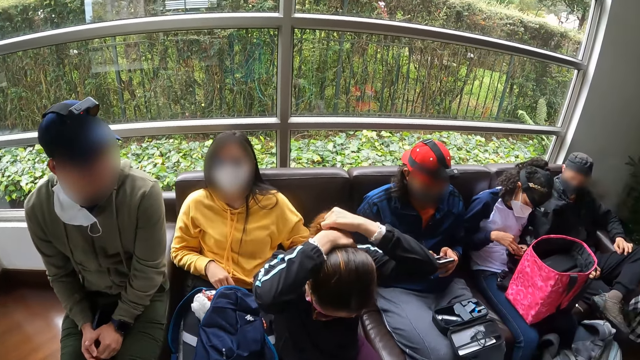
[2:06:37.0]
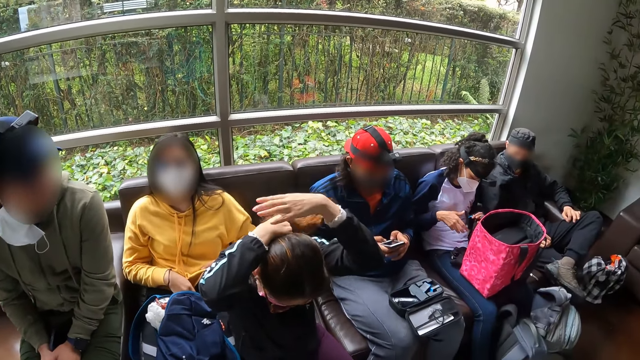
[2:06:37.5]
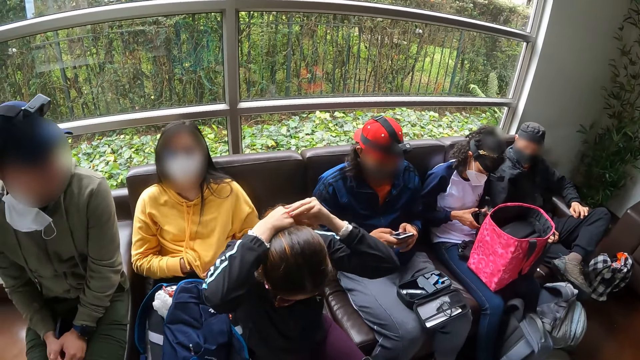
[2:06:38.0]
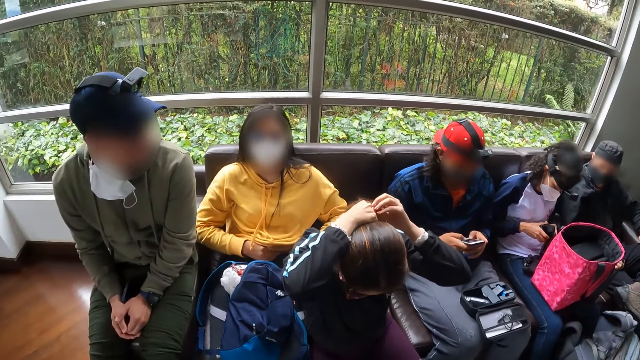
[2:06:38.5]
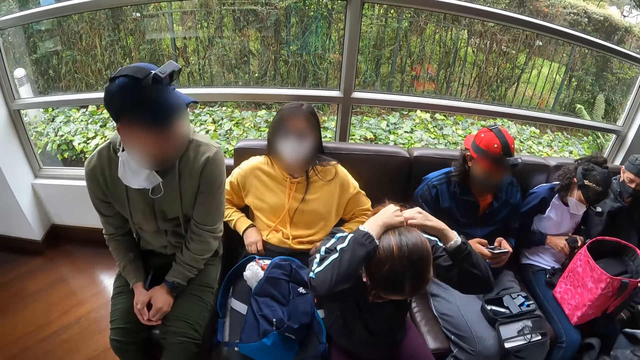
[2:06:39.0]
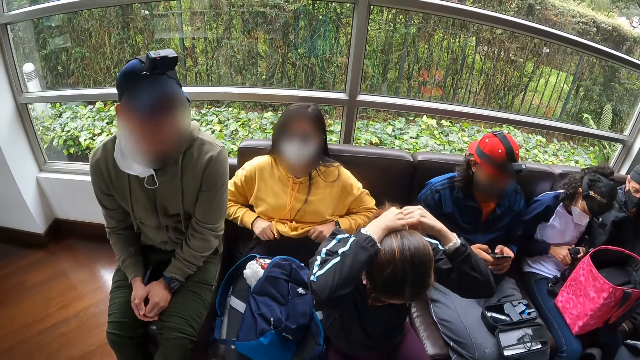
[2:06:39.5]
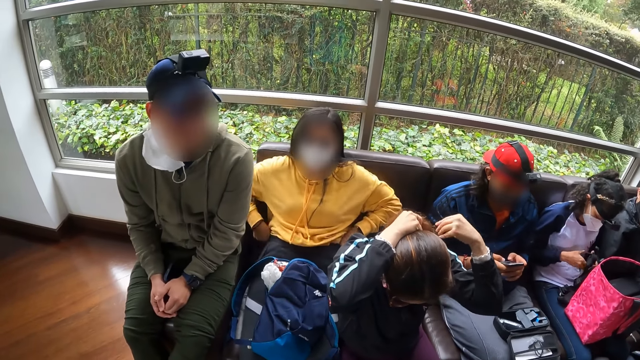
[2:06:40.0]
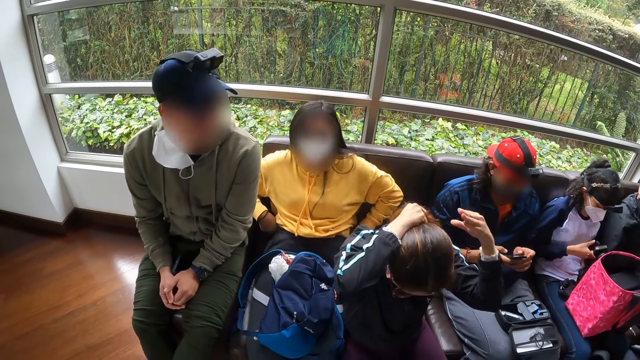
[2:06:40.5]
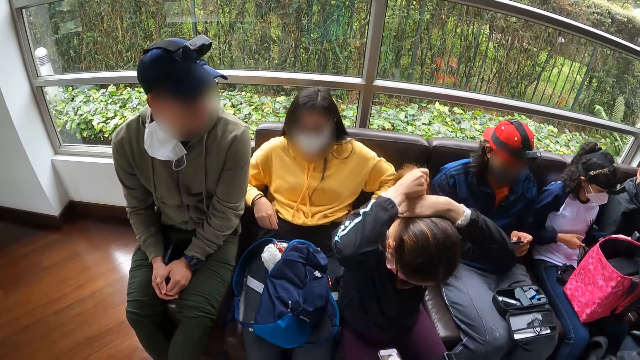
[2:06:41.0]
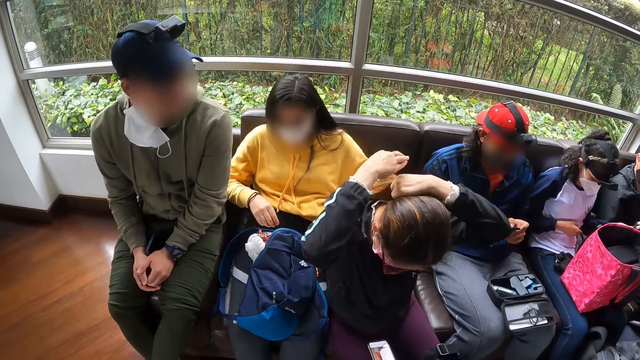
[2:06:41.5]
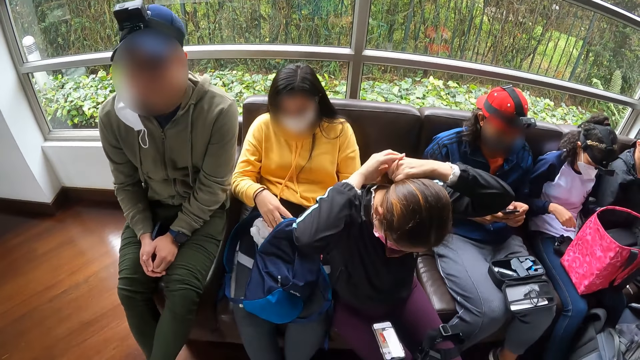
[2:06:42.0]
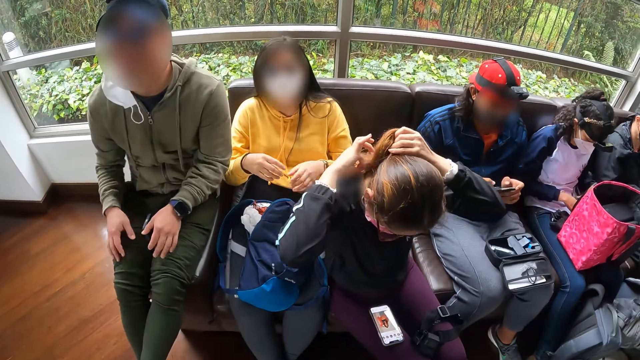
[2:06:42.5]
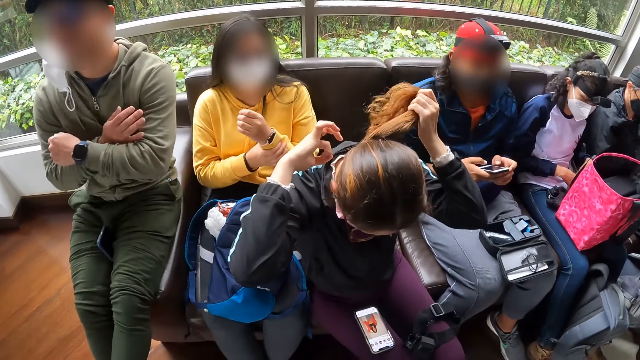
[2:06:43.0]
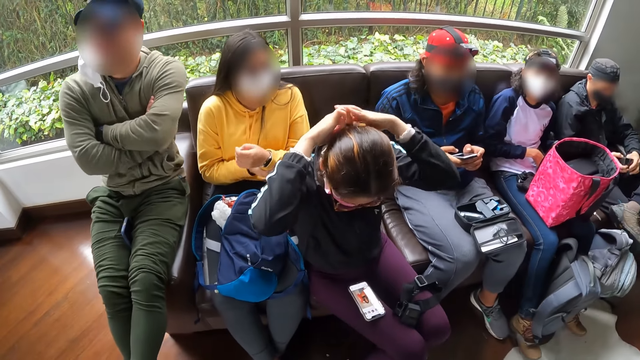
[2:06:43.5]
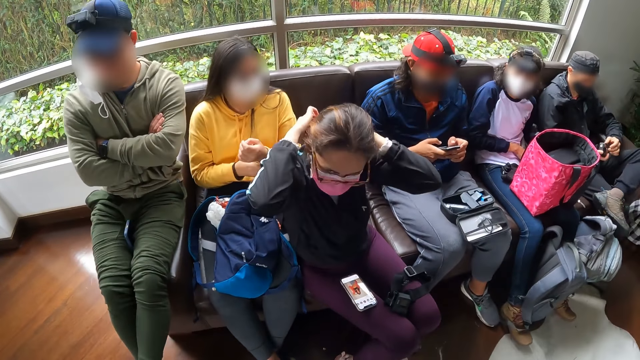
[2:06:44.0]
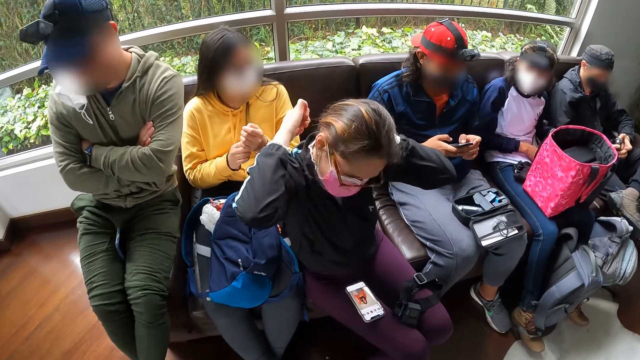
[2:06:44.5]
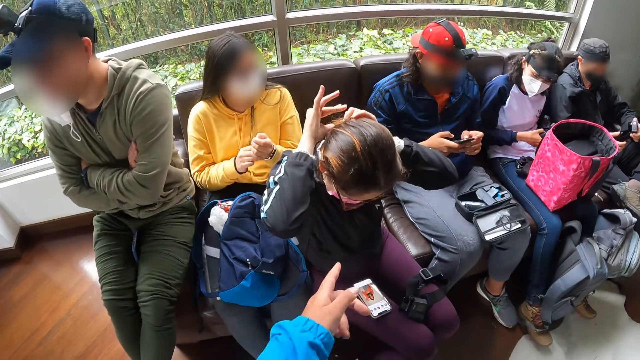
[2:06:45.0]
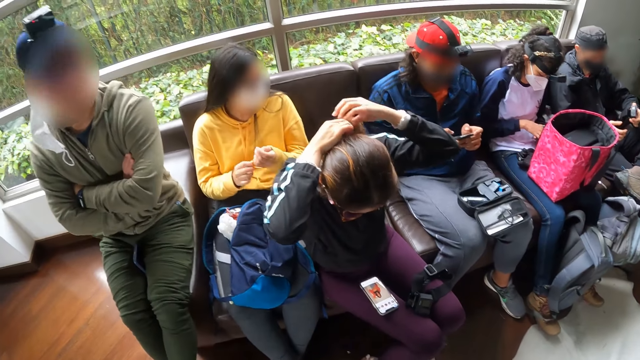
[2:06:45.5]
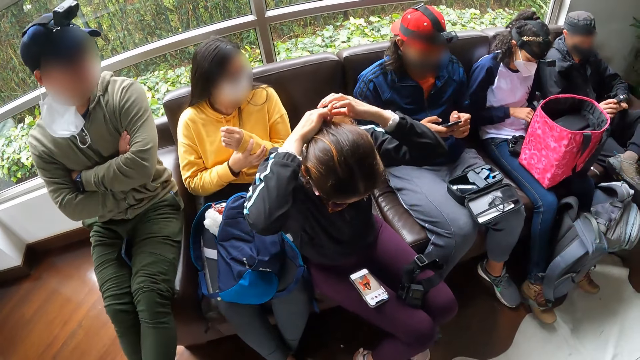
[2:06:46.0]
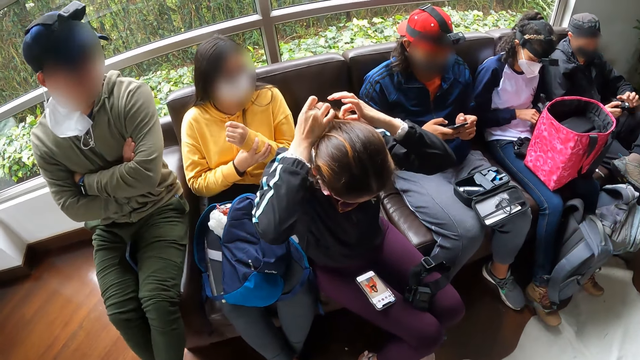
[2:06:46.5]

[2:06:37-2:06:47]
A woman adjusts her trousers with both hands. Another woman ties a rubber band on her hair with both hands. A person adjusts cloth. A third woman passes the camera to a man with her left hand. The first woman raises a cover of the backpack on her legs with both hands. The third woman fiddles with some batteries on her legs with both hands. The first woman holds her left arm with her right hand. Another man folds his arms on his chest. The first man fiddles with the camera in his hands with both hands. The third woman takes the batteries from her legs with her right hand. The camera wearer looks around.

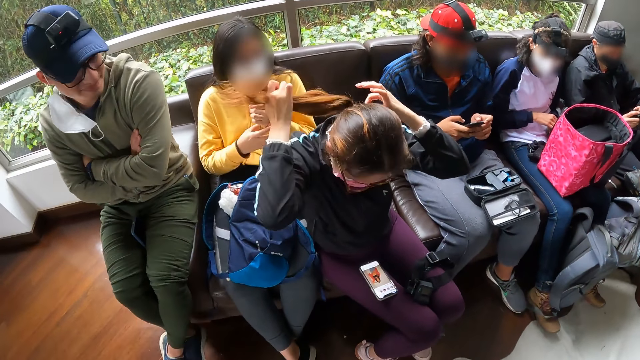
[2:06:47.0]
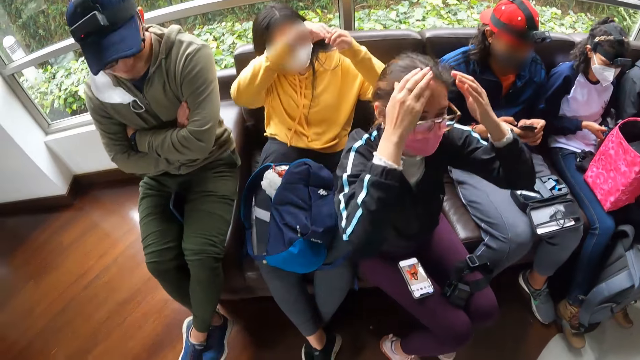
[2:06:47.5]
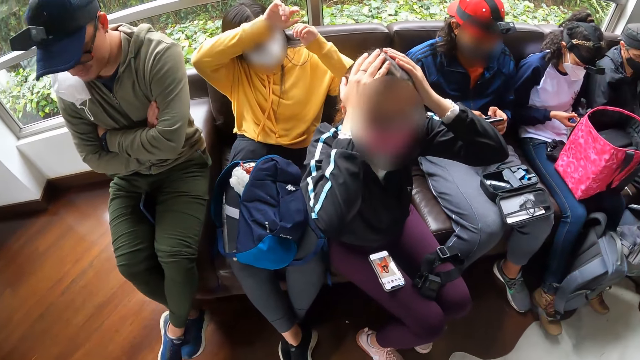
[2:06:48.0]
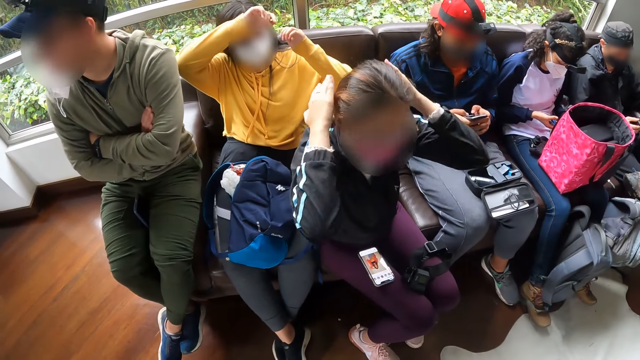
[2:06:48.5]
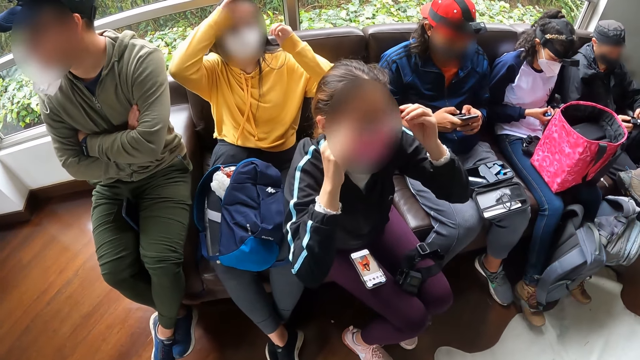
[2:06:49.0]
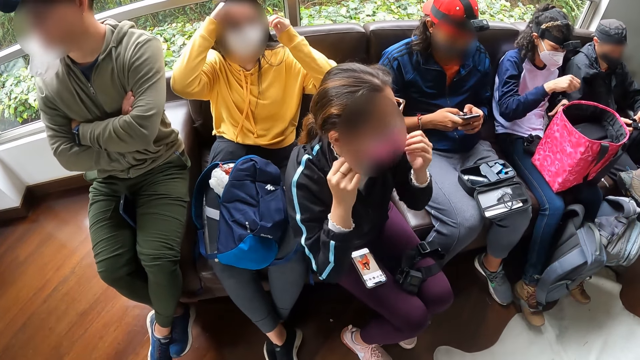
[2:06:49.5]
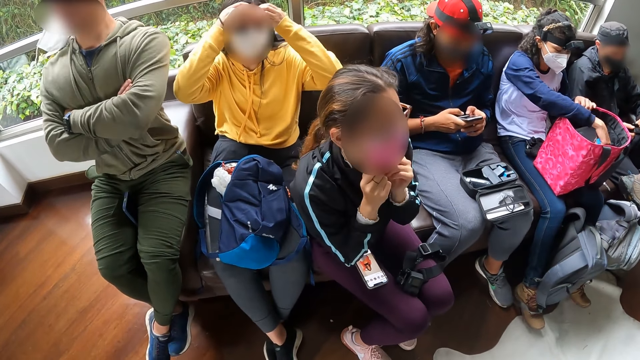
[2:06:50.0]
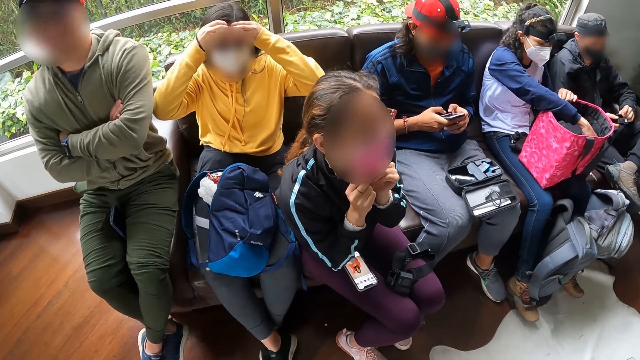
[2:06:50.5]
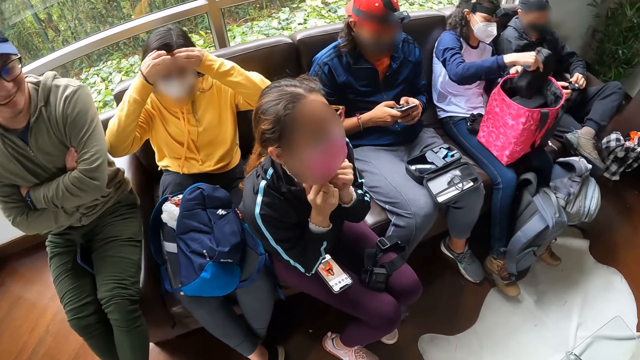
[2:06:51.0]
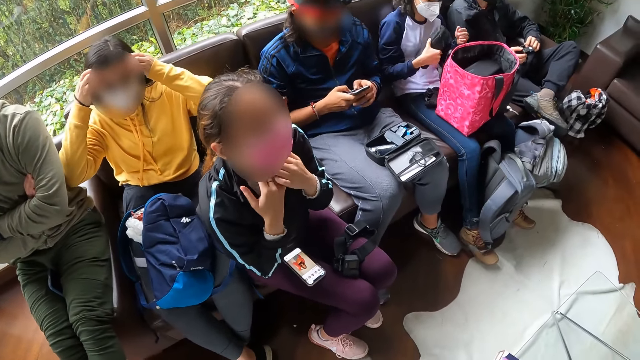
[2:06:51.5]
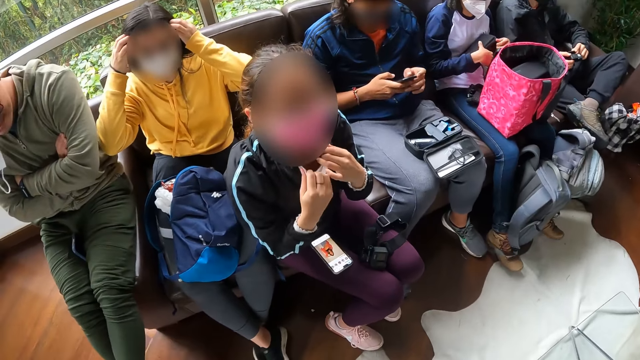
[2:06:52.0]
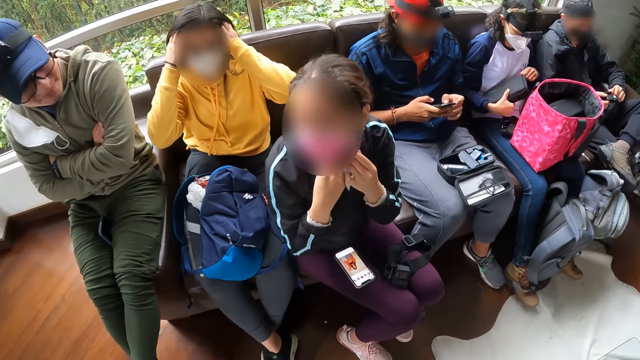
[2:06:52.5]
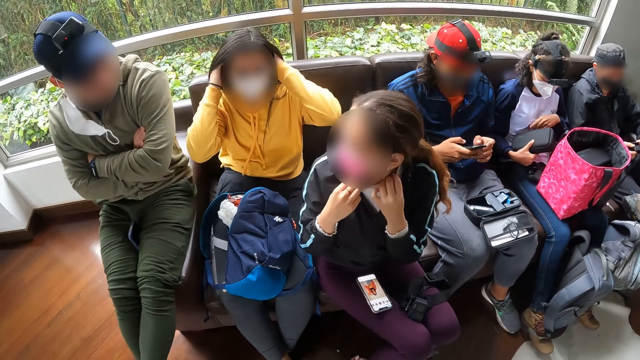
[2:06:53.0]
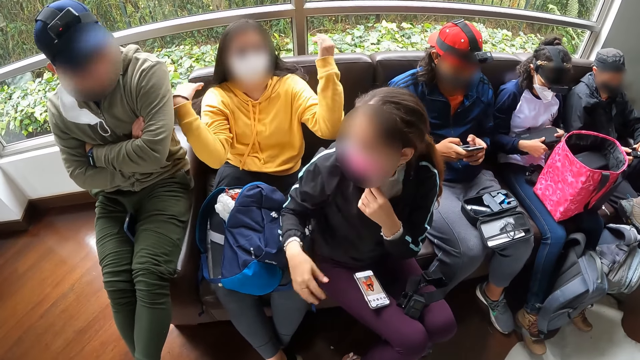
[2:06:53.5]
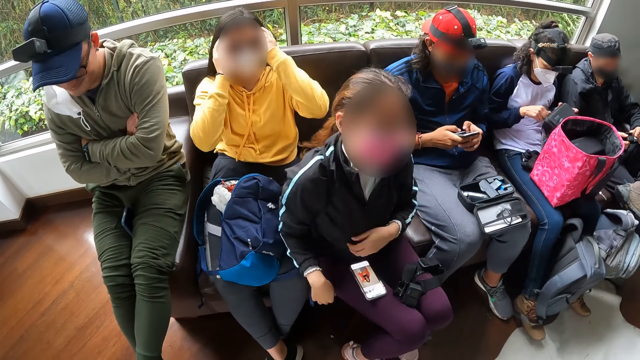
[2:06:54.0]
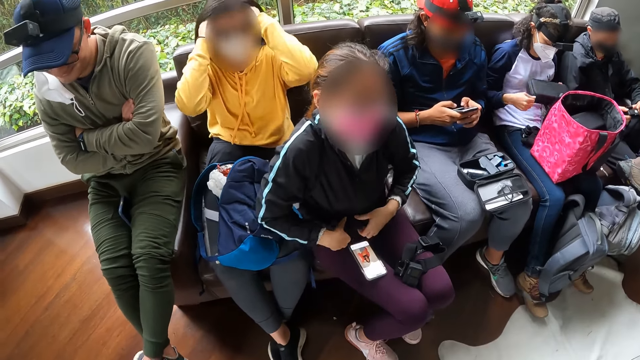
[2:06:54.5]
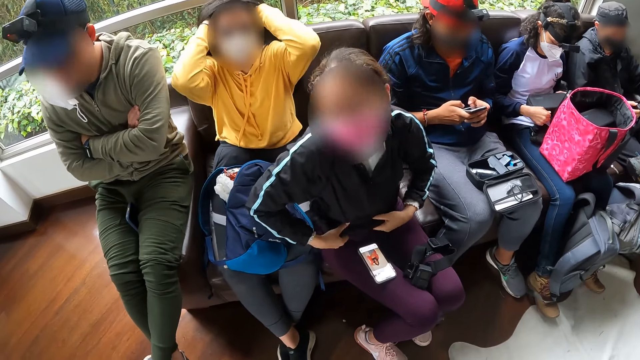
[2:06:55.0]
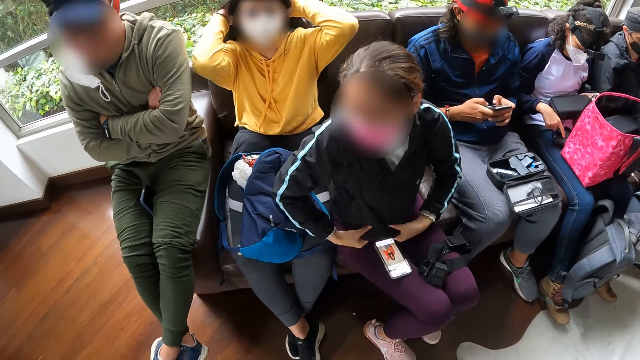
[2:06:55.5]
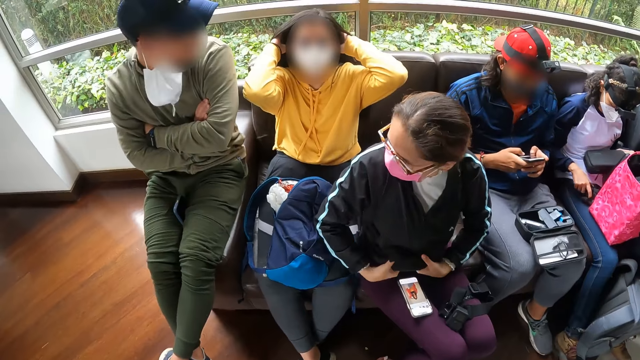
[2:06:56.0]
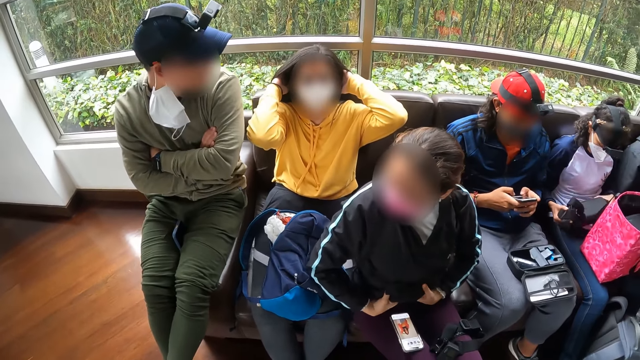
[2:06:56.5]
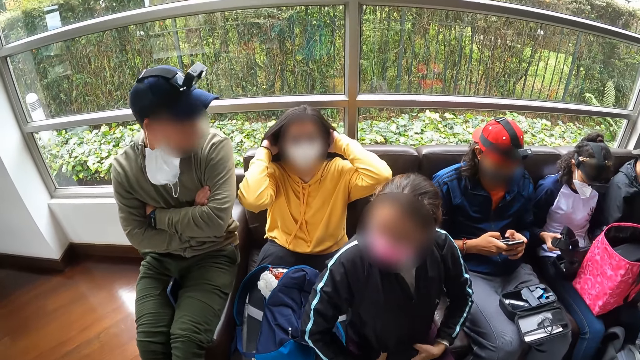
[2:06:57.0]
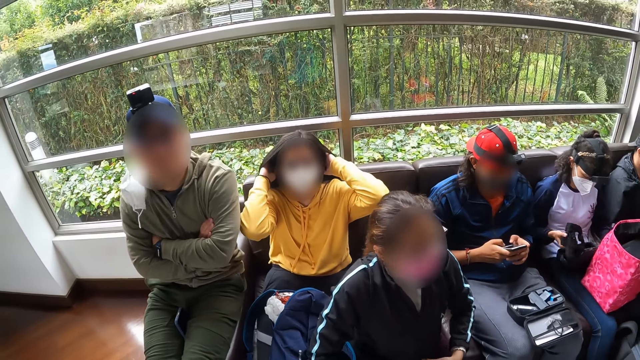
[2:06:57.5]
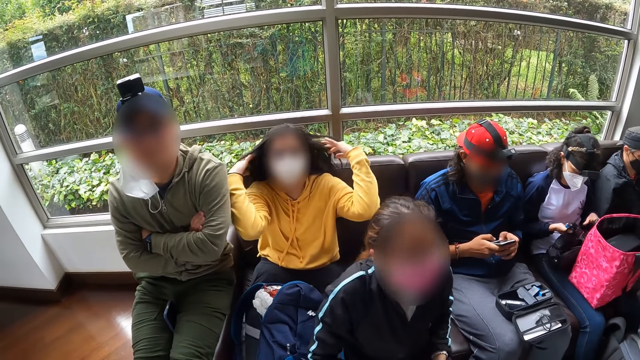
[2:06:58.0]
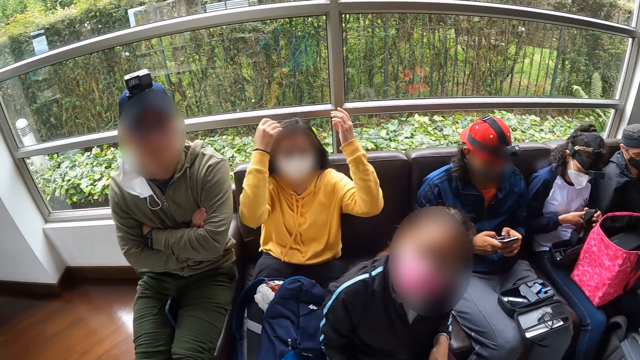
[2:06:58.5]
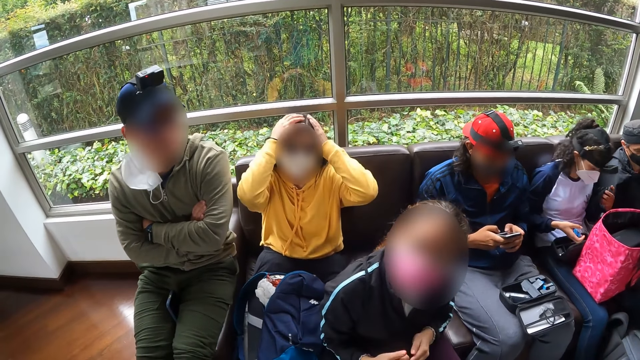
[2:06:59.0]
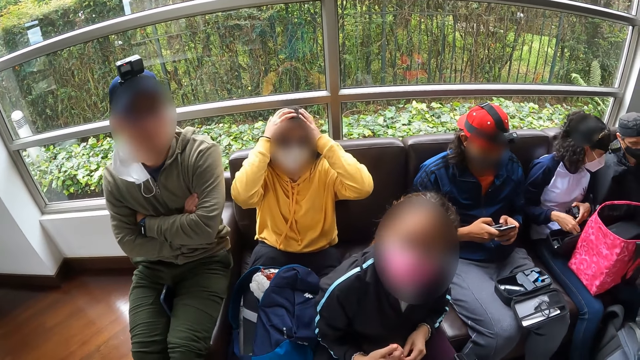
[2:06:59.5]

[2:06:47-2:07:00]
A woman touches her head with her left arm. Another woman fiddles with the batteries in her hands. A third woman adjusts a pair of glasses on her head with both hands. The second woman takes a pouch from a bag on her legs with her right hand. The third woman adjusts a nose mask on her face with both hands. The first woman fiddles with her hair with both hands. The third woman adjusts her shirt with both hands. The second woman unzips the pouch in her right hand with her left hand, passes the pouch in her right hand to her left hand and unzips the pouch in her left hand with her right hand. The third woman adjusts her jacket with both hands. The second woman takes a camera from her legs with her right hand. A person adjusts herself. The second woman places the pouch in her left hand on her legs, raises a cover of the pouch on her legs with her left hand, and passes the camera in her right hand to her left hand. Another person touches hair.
